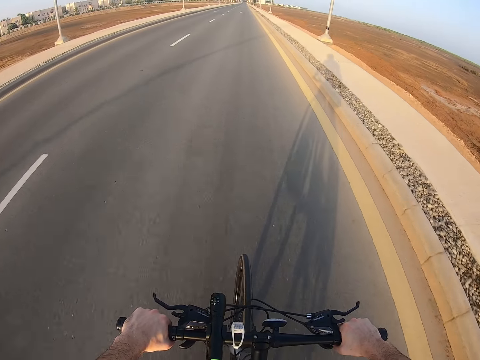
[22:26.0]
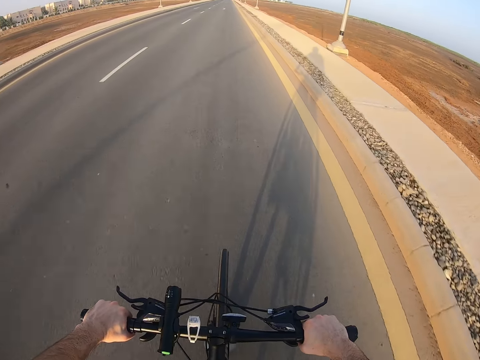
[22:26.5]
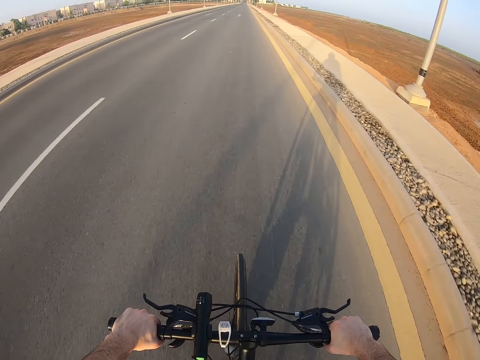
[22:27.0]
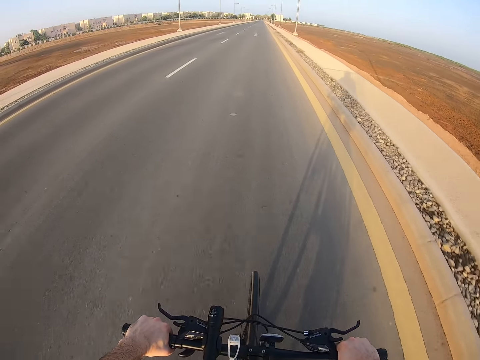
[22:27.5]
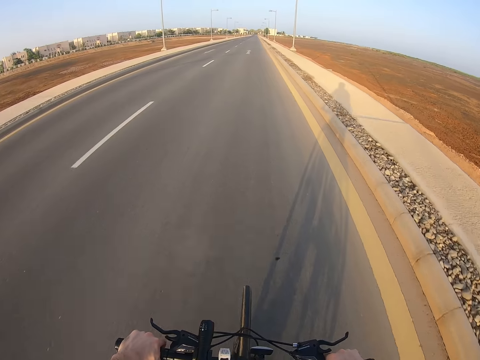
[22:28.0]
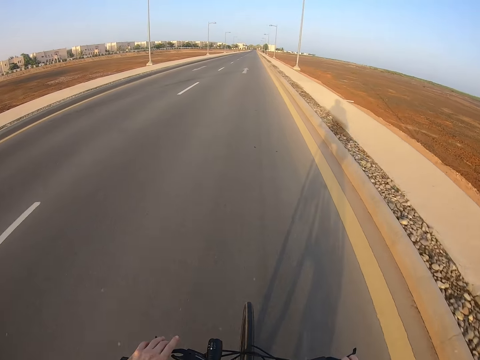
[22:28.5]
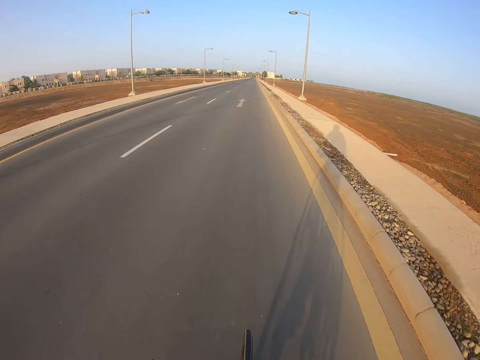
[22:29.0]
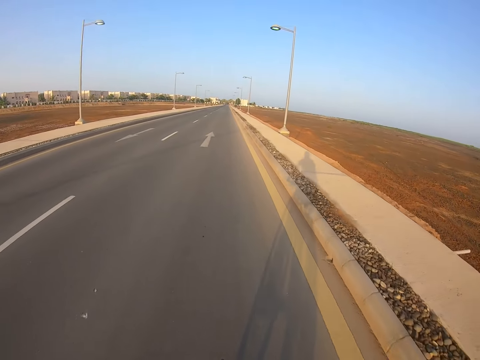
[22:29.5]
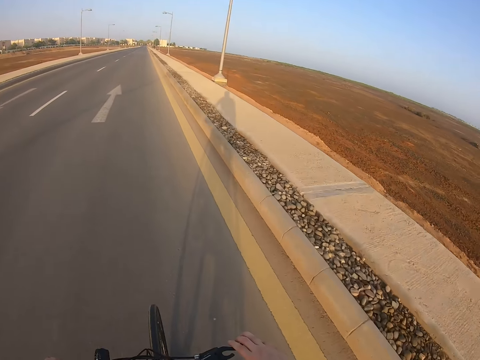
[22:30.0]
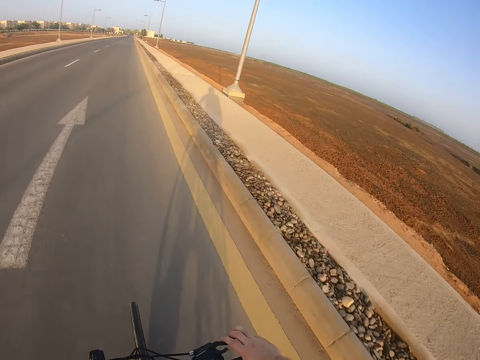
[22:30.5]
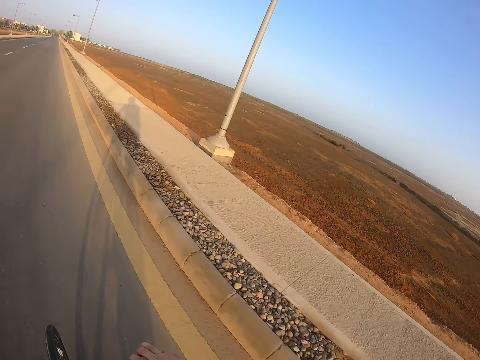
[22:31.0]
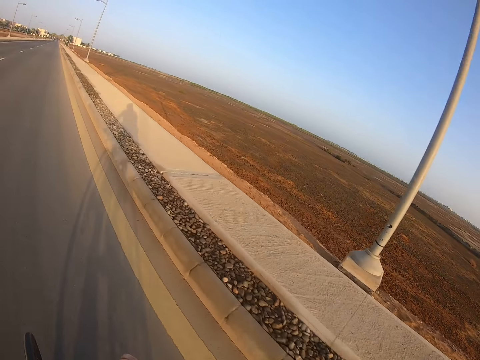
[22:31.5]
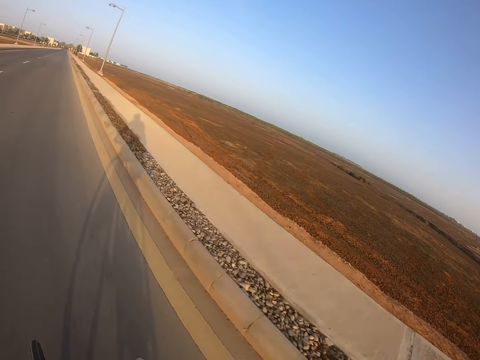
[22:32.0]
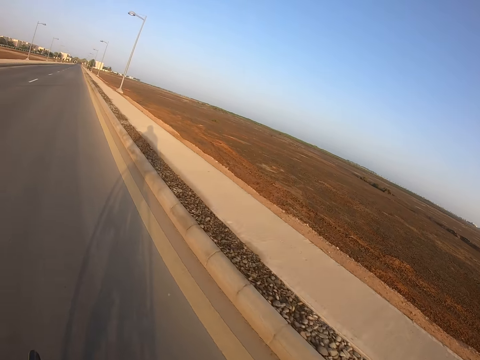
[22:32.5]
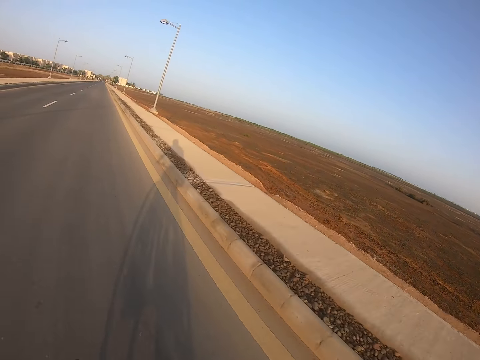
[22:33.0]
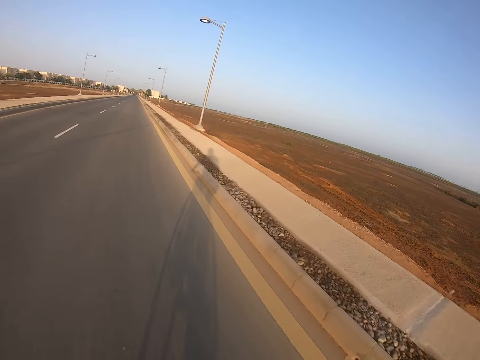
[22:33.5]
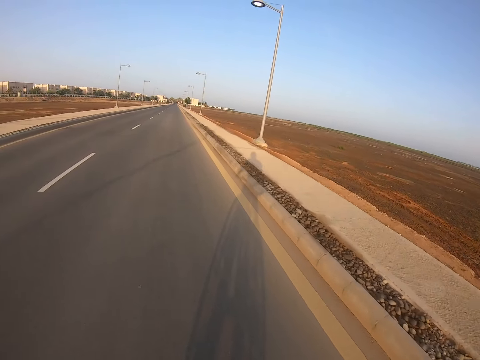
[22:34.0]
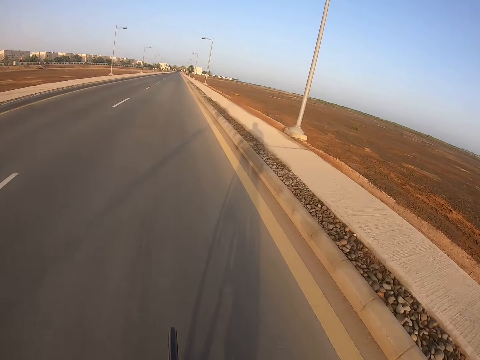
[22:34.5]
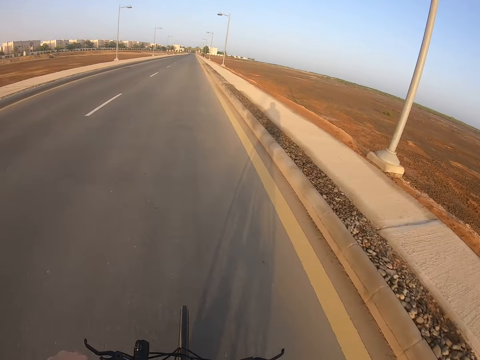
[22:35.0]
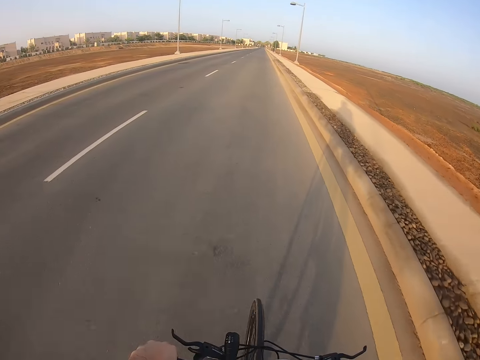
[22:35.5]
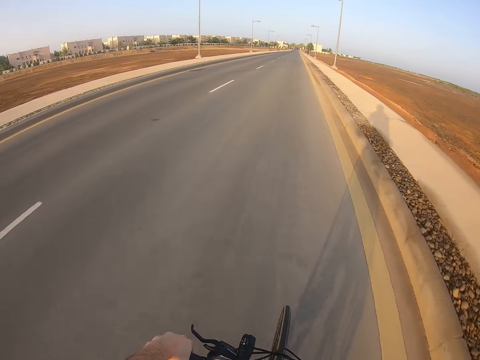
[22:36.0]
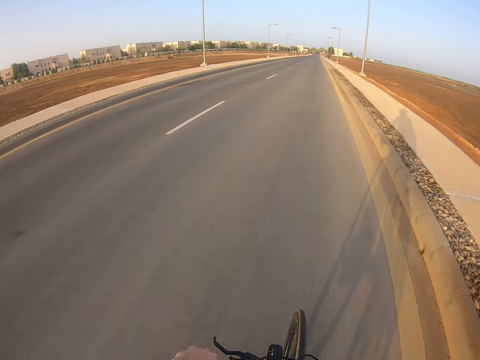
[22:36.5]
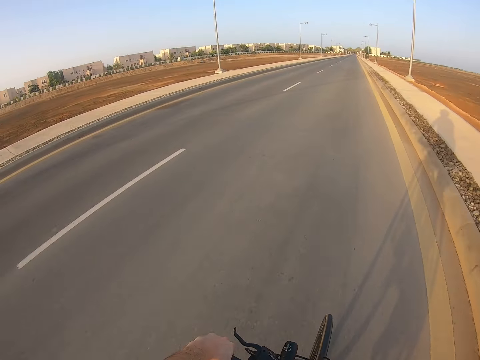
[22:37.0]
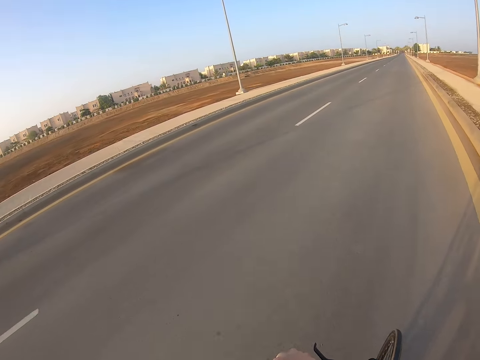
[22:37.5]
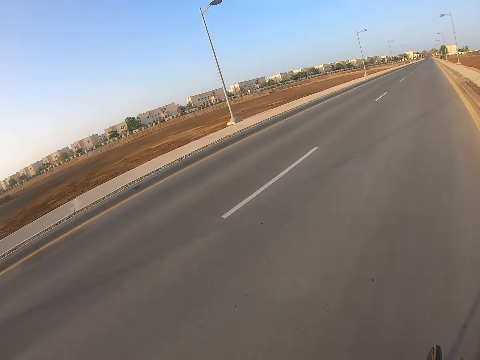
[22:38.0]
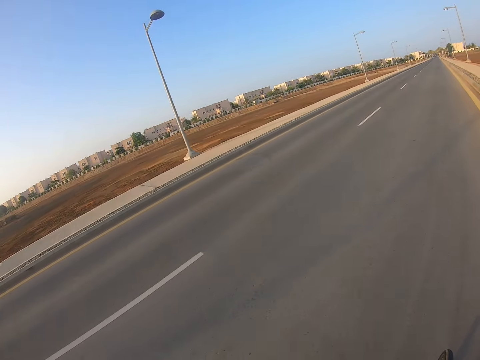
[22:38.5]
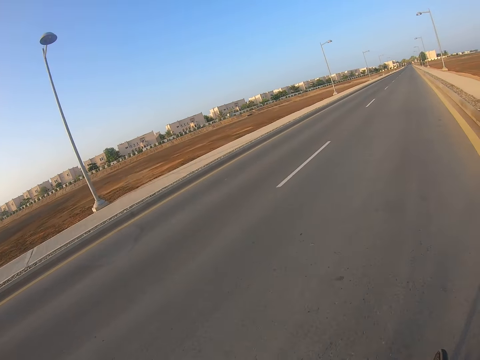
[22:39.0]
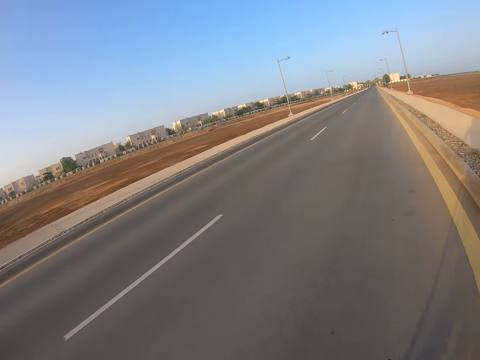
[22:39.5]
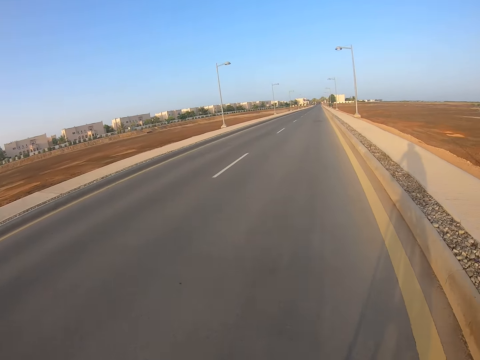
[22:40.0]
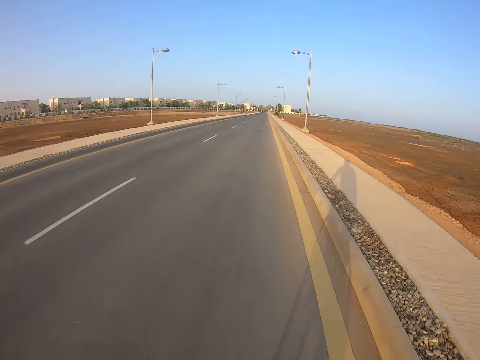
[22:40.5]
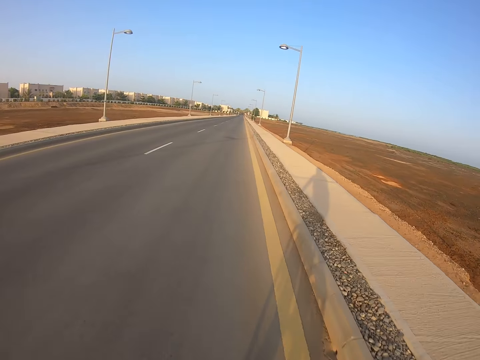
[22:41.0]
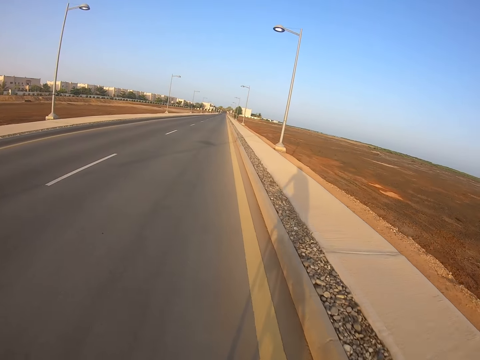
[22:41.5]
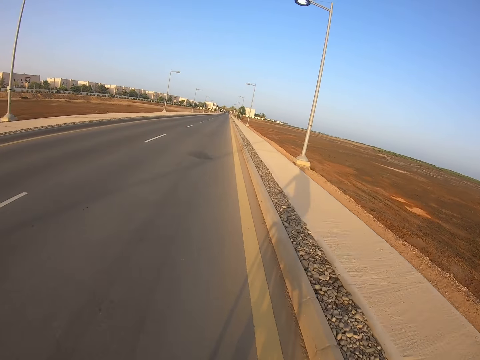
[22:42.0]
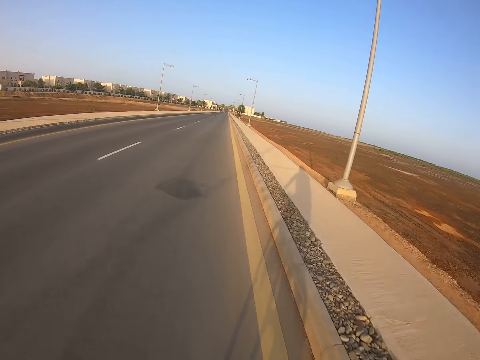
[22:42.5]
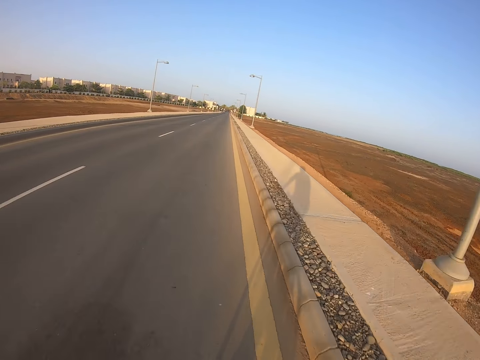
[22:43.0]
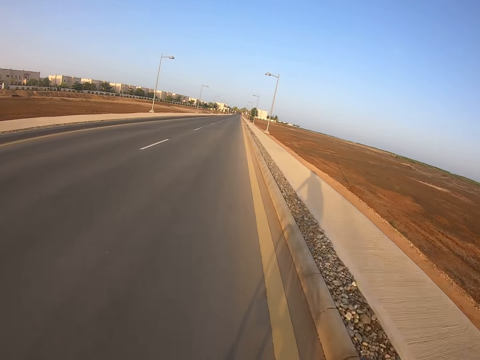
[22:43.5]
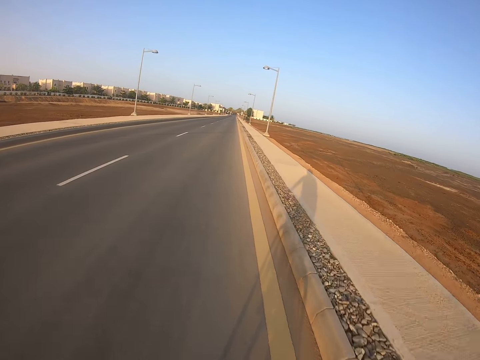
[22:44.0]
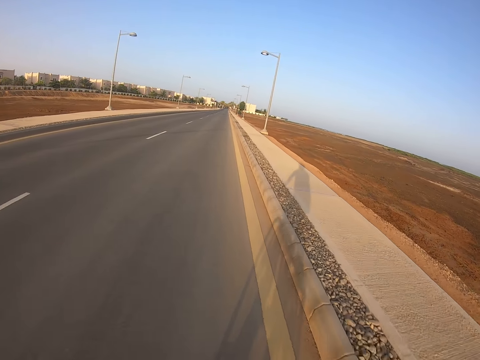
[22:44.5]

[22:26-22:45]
The camera wearer looks at the road repeatedly. They look at the compound. They look at the road.

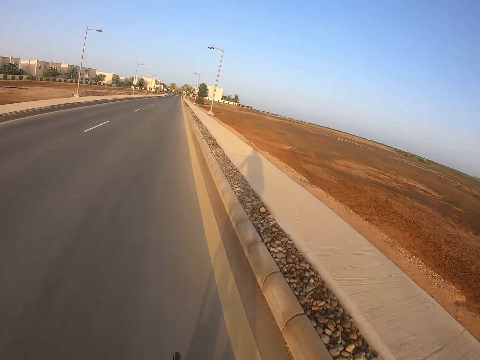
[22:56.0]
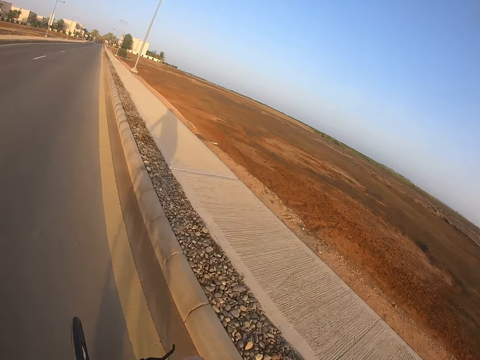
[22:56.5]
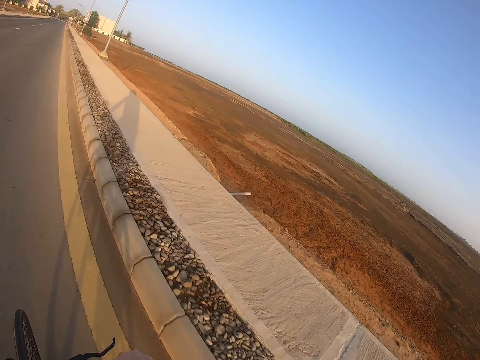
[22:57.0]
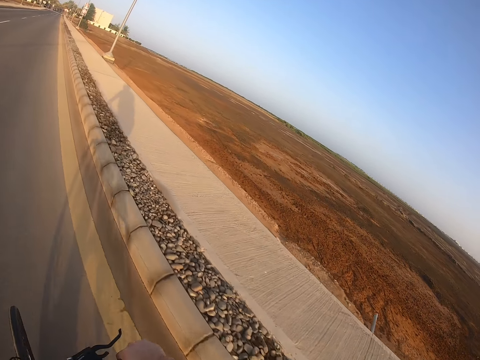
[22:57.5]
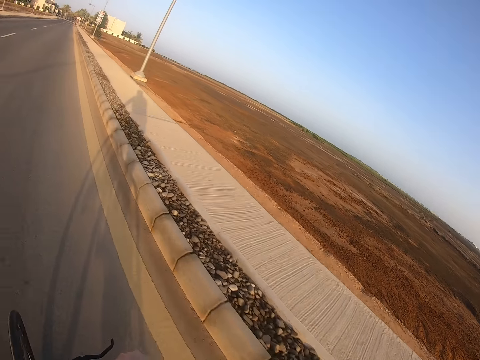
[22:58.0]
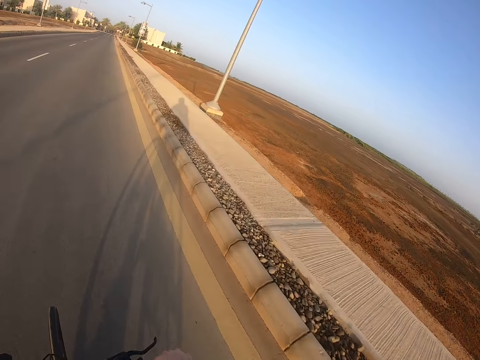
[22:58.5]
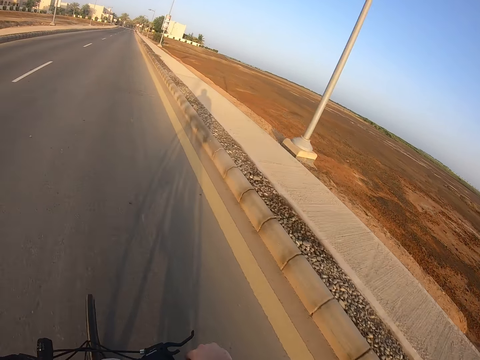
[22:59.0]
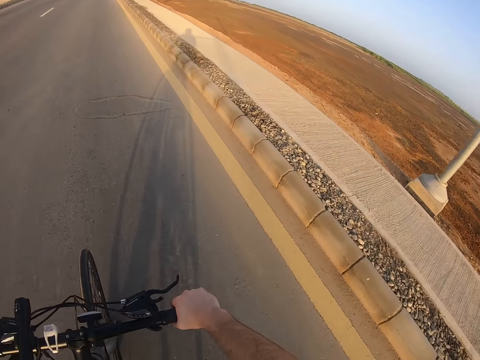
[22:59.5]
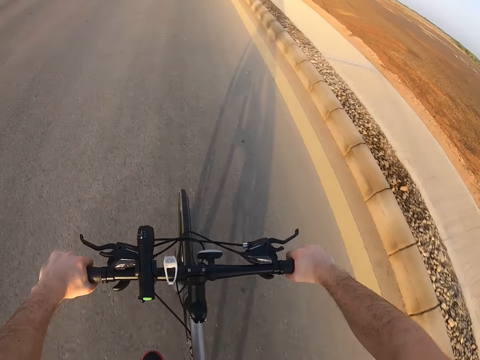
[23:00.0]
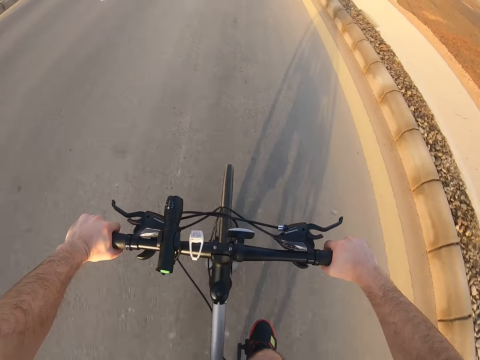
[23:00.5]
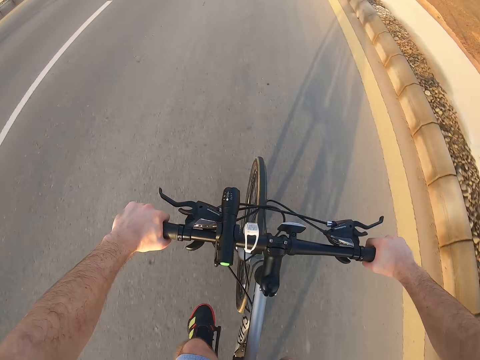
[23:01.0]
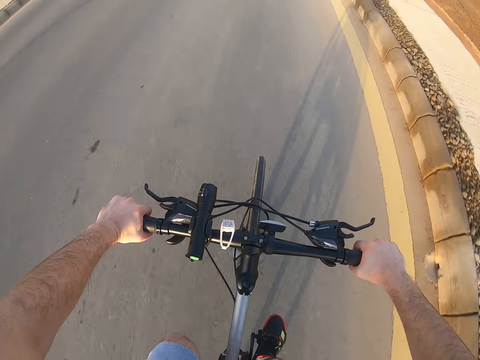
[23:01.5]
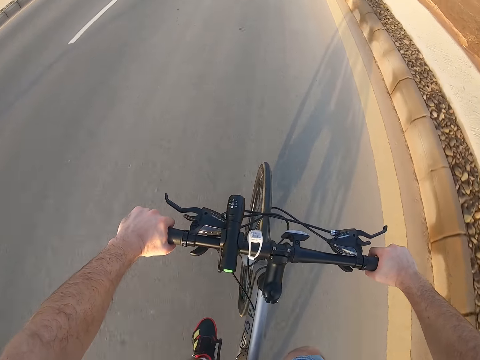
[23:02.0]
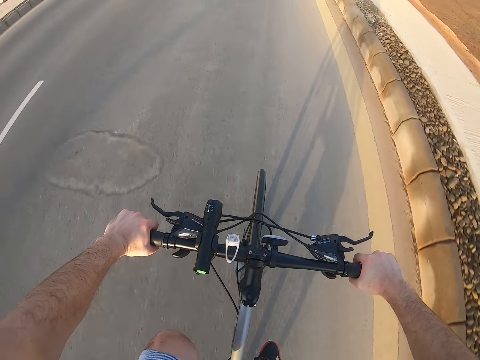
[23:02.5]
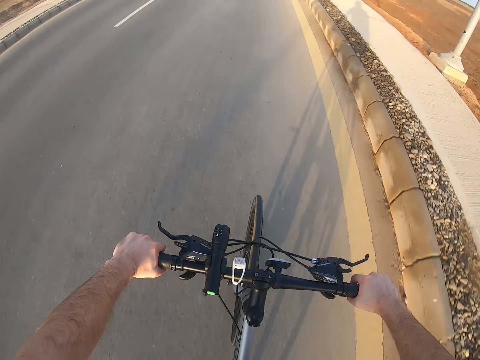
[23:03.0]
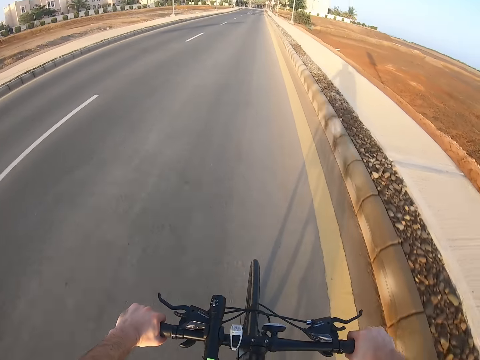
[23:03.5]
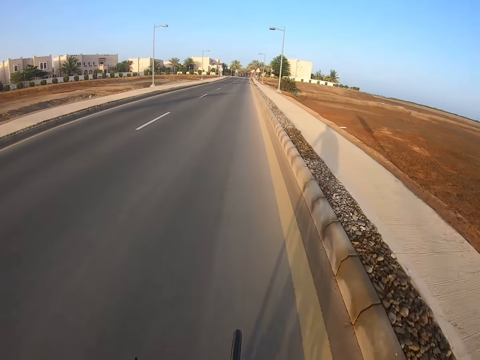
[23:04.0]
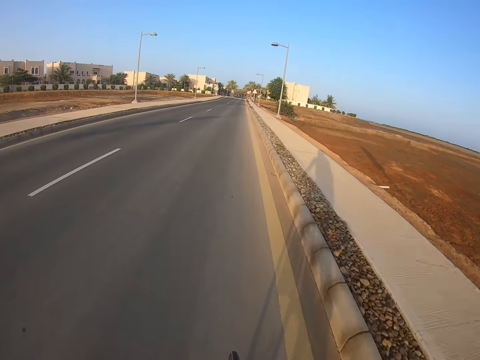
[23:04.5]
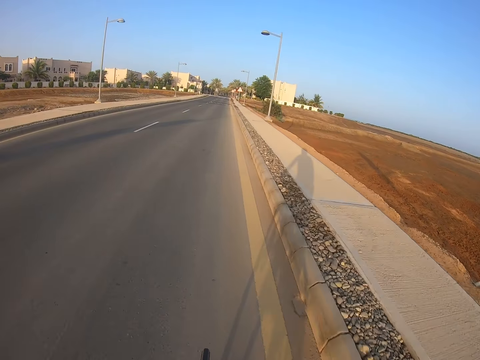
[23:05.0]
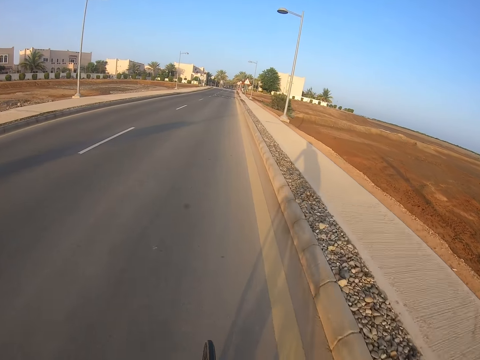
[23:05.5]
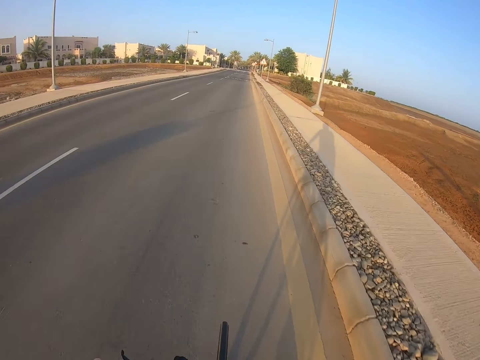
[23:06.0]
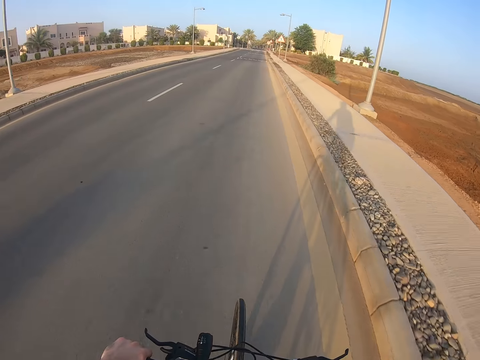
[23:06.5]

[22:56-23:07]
The camera wearer shows parts of his body. He looks at the bicycle. He looks at the road.
